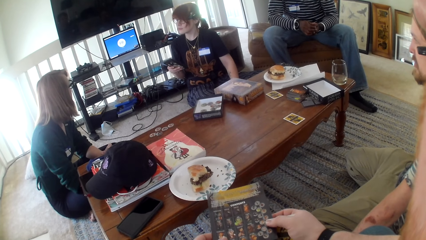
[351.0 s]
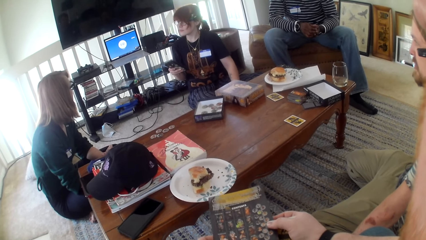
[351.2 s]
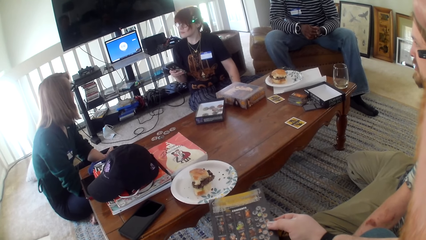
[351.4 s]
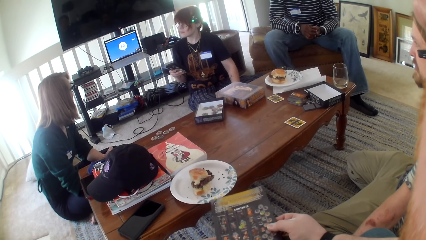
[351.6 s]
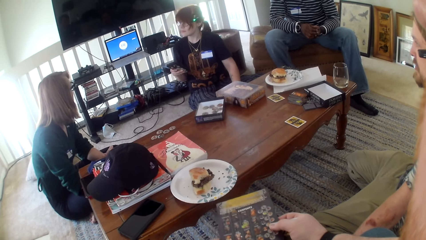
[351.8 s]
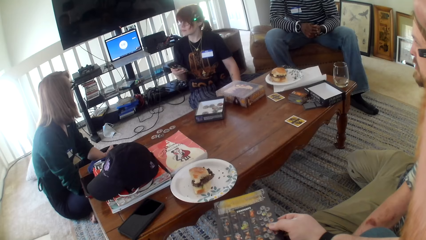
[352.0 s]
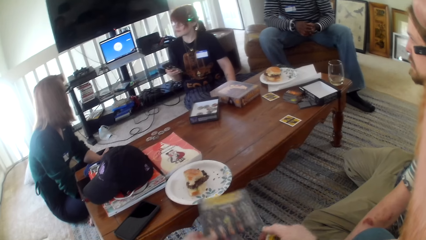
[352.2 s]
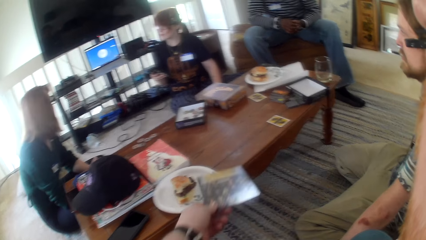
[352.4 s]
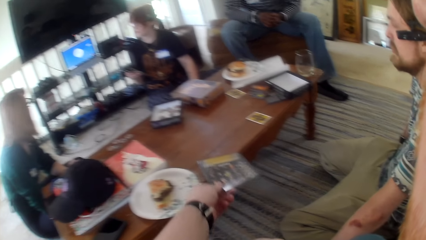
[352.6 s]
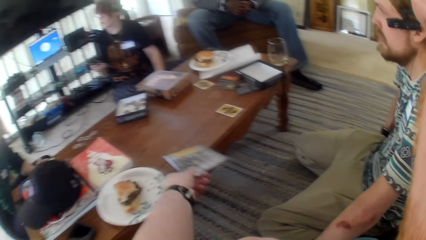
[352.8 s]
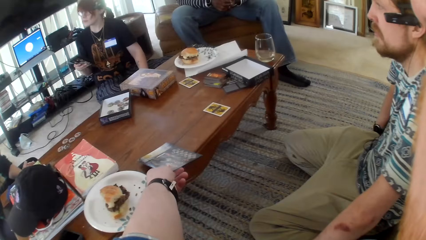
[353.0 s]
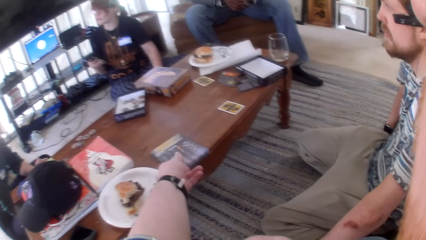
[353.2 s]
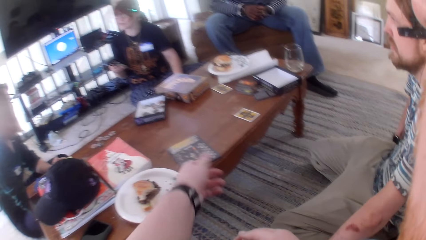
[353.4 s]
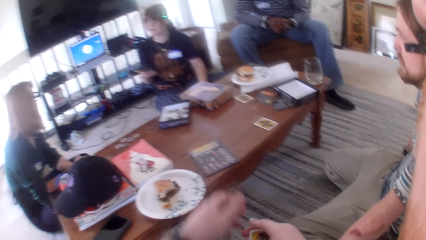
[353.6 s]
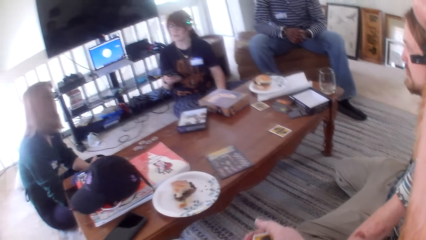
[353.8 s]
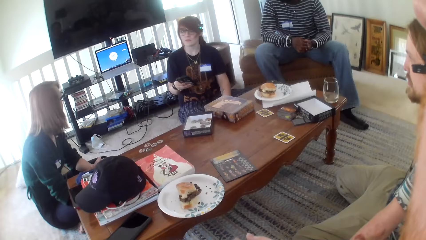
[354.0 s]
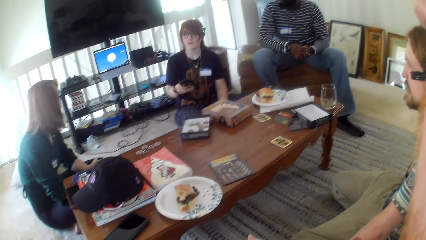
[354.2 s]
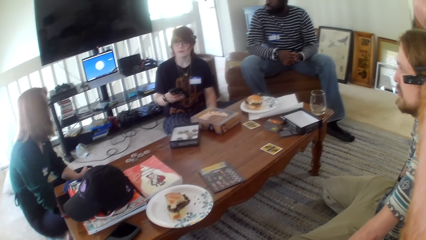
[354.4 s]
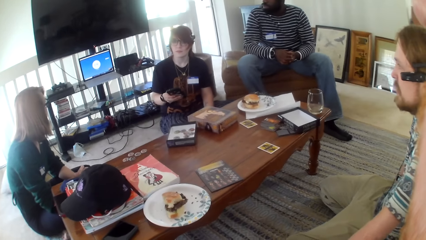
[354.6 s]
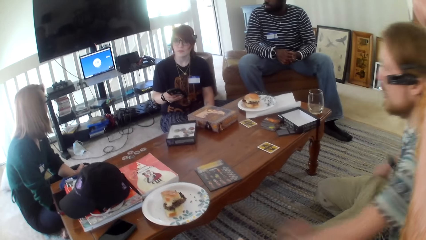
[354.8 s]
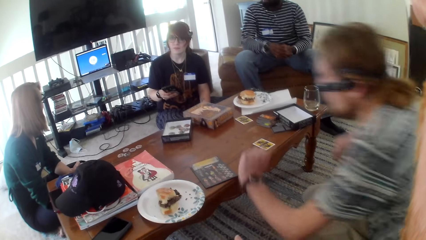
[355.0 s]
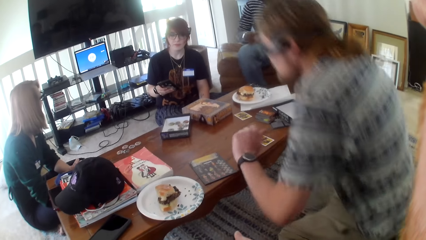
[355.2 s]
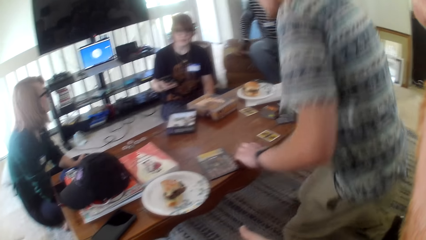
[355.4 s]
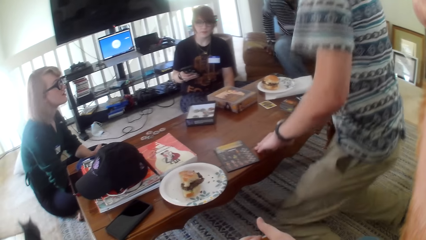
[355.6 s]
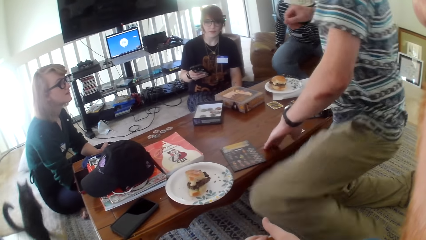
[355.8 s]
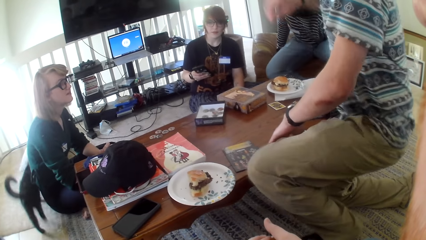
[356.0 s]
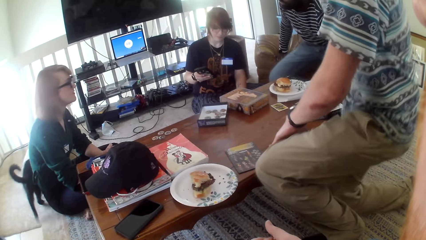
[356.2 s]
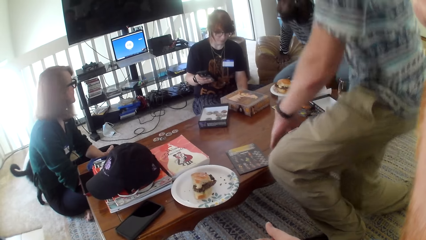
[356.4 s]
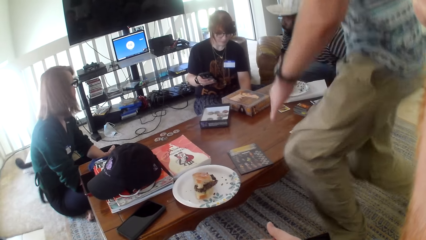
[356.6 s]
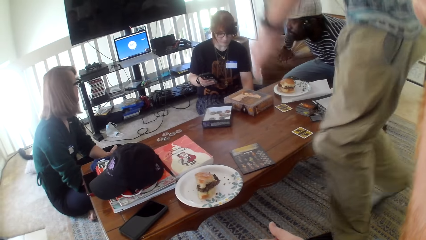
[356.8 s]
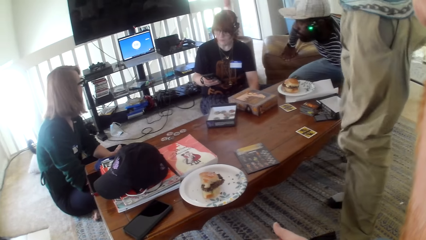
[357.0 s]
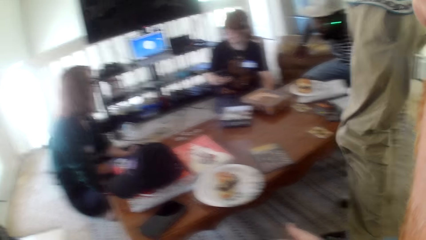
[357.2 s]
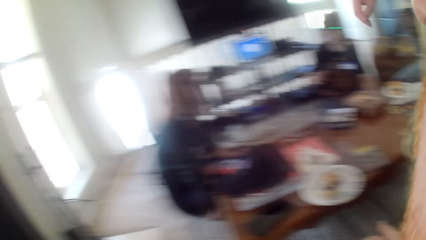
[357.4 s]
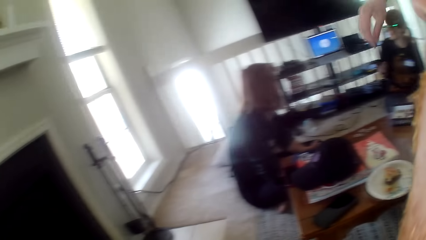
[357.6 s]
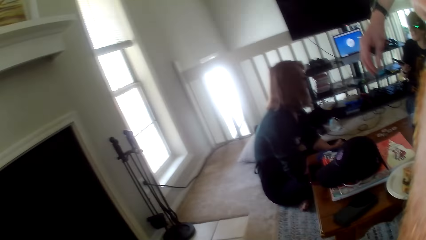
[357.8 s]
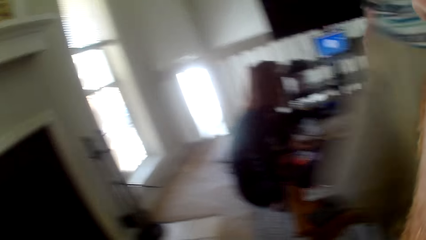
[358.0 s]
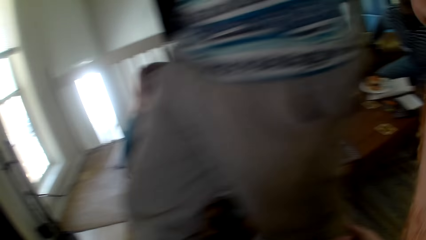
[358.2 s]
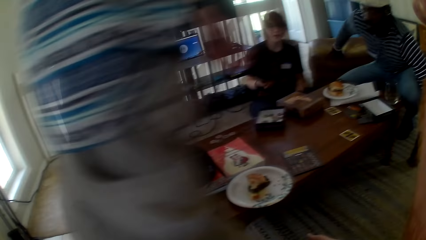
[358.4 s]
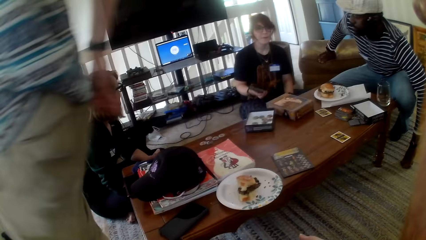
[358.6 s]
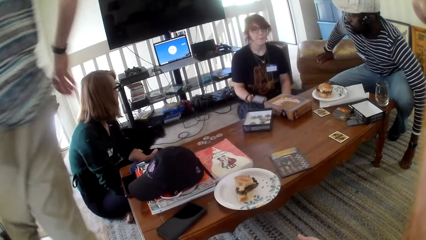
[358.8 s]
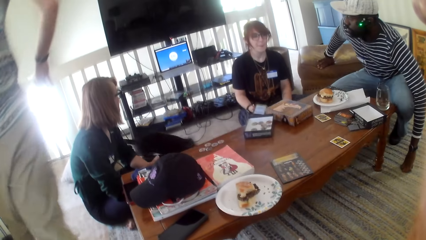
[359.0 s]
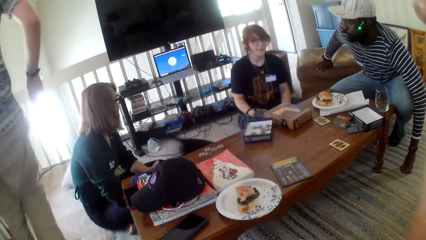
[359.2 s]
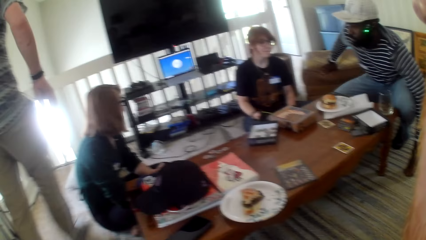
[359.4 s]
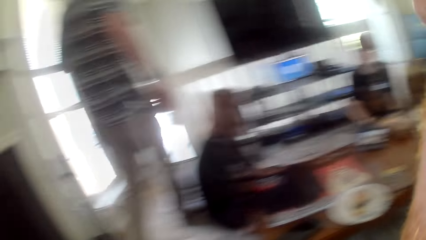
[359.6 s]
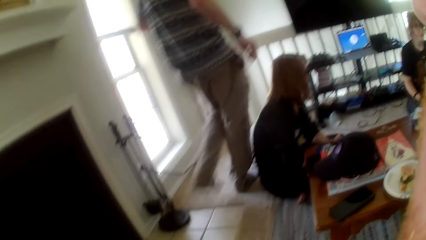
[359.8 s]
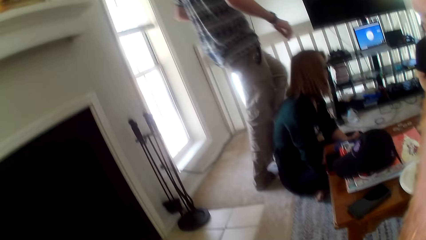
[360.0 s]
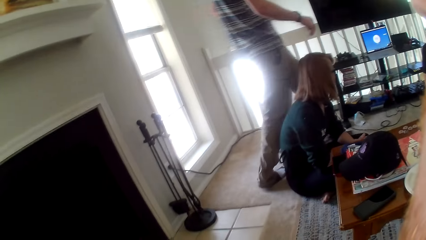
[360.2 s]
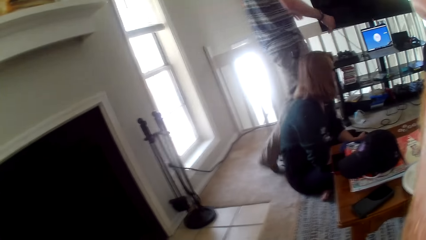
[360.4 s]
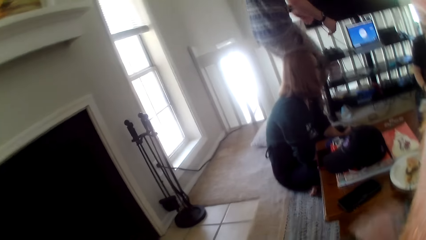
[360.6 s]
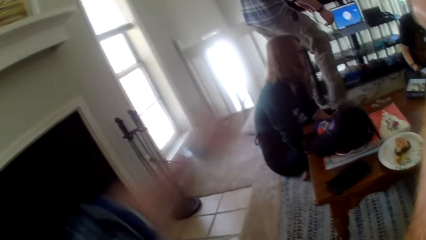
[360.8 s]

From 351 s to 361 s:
The camera wearer puts the paper on the table. A man talks and stands. The man talks and walks around the house.

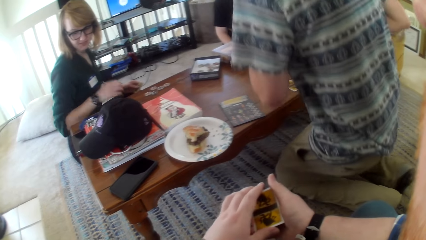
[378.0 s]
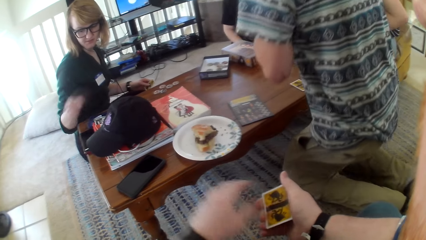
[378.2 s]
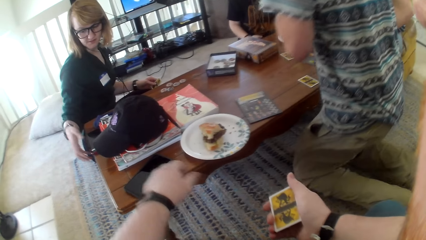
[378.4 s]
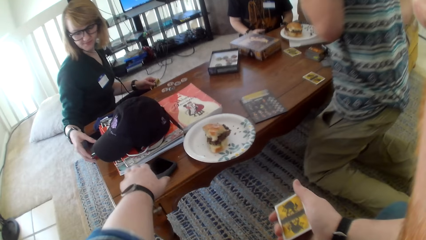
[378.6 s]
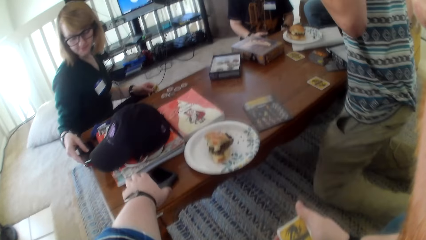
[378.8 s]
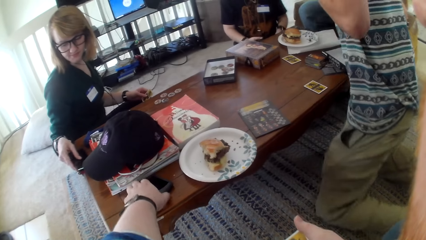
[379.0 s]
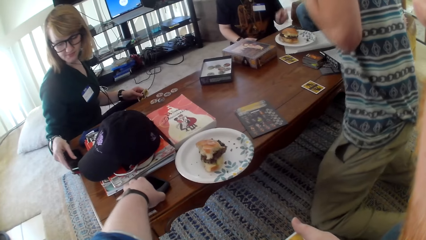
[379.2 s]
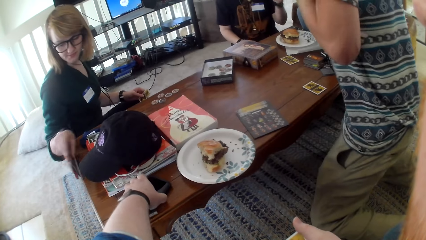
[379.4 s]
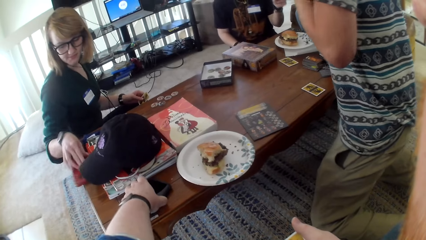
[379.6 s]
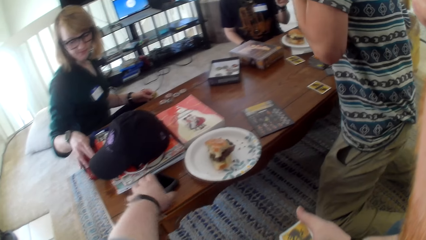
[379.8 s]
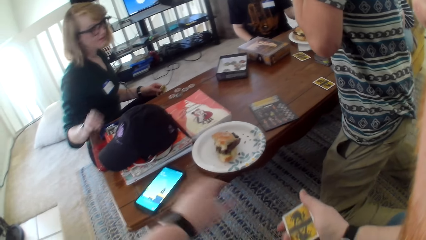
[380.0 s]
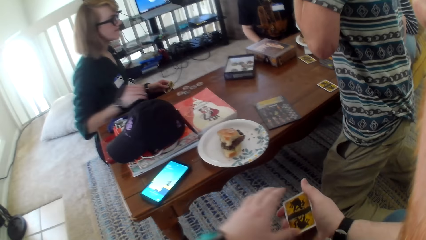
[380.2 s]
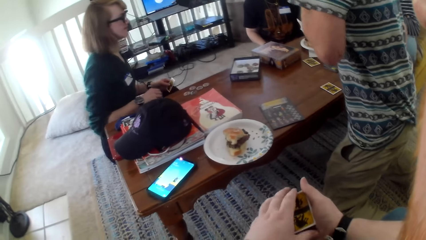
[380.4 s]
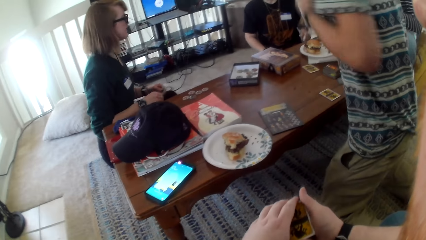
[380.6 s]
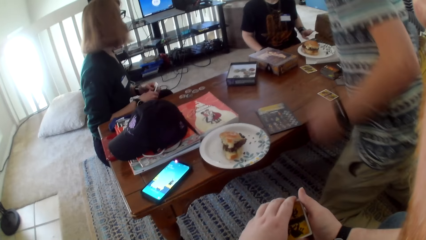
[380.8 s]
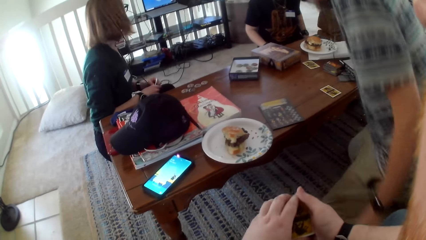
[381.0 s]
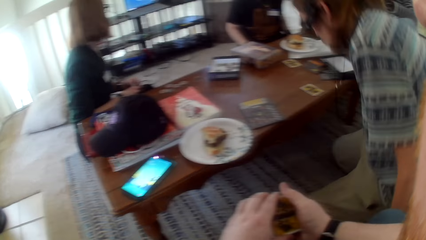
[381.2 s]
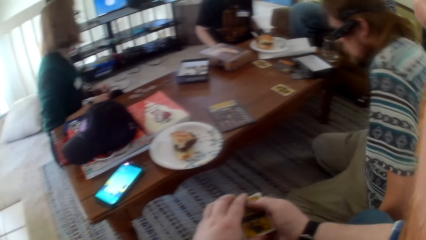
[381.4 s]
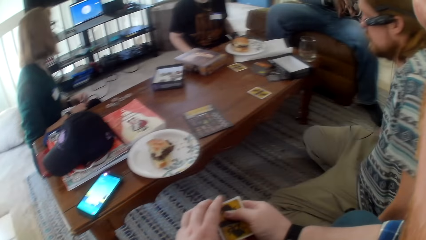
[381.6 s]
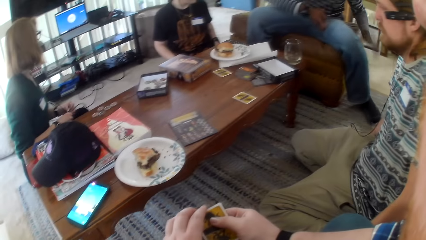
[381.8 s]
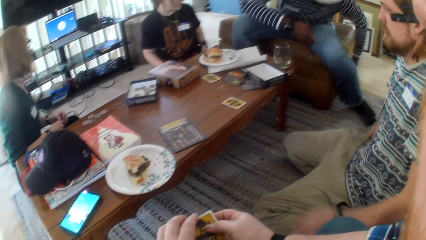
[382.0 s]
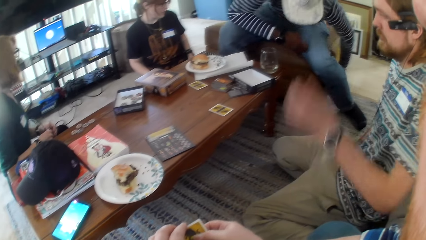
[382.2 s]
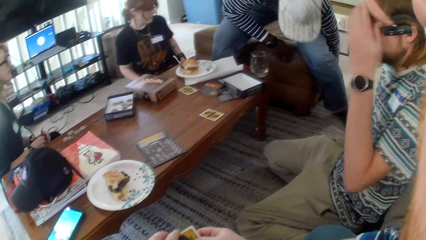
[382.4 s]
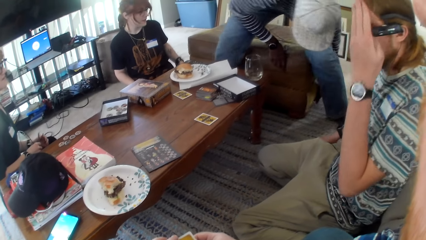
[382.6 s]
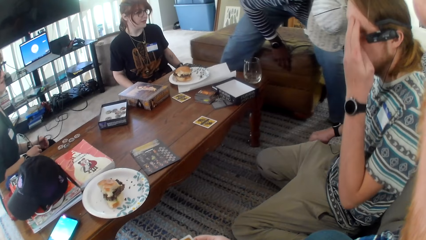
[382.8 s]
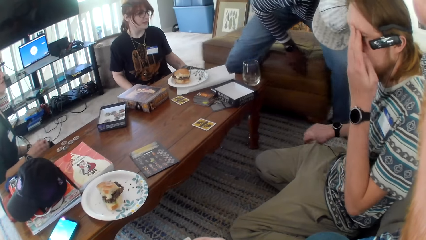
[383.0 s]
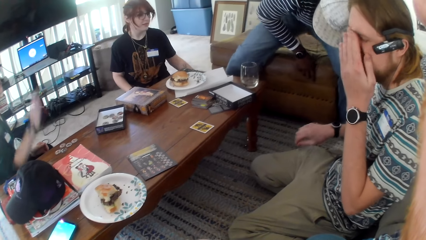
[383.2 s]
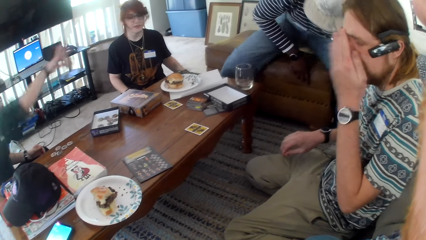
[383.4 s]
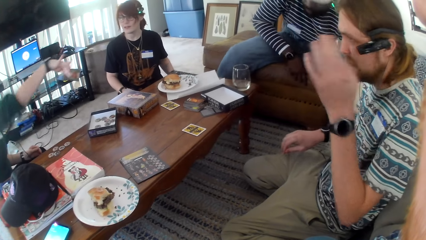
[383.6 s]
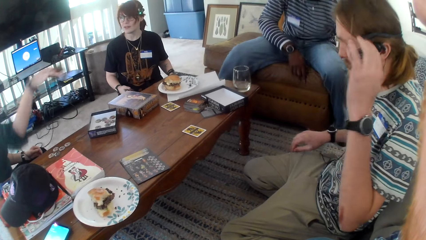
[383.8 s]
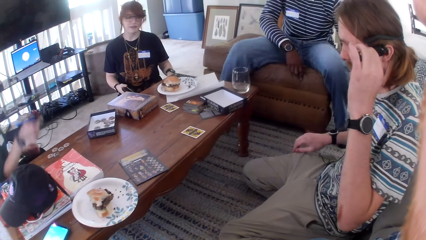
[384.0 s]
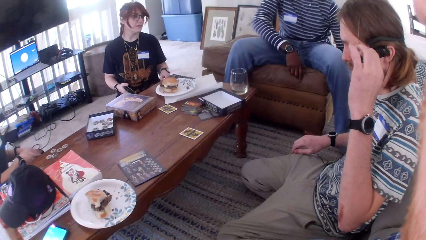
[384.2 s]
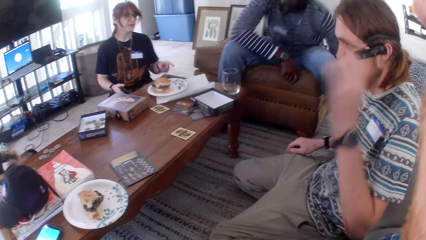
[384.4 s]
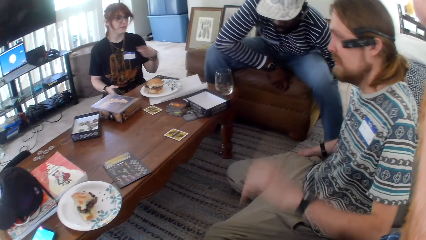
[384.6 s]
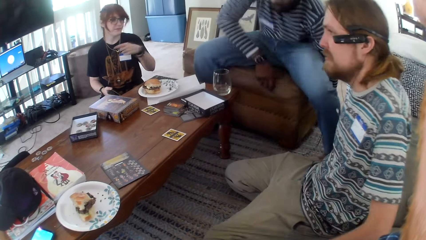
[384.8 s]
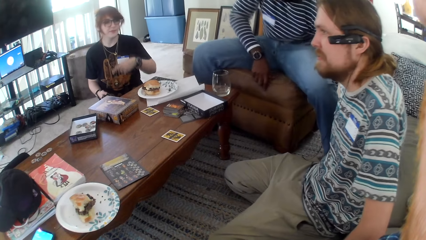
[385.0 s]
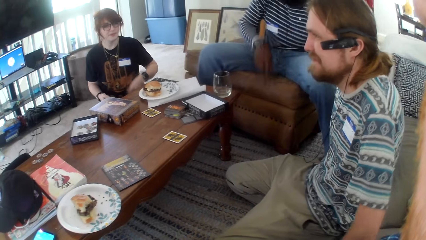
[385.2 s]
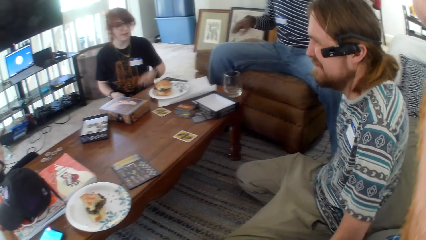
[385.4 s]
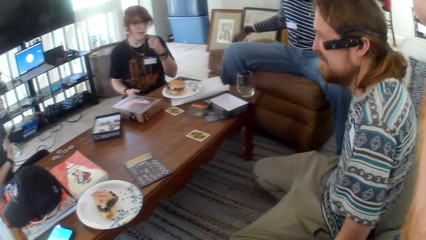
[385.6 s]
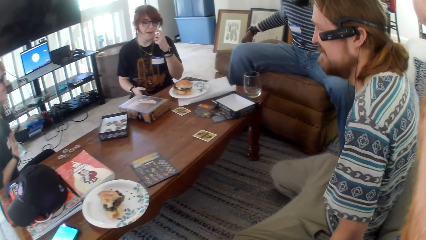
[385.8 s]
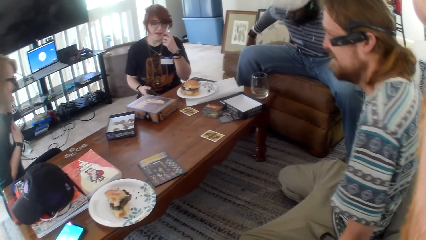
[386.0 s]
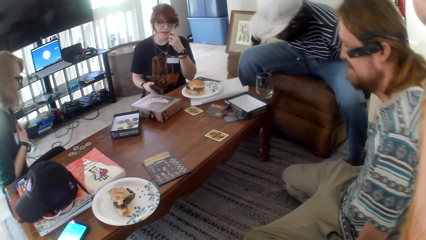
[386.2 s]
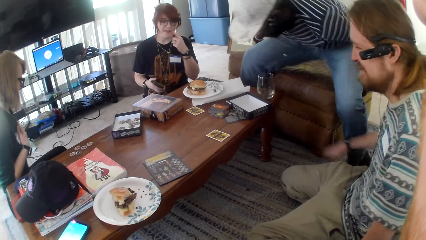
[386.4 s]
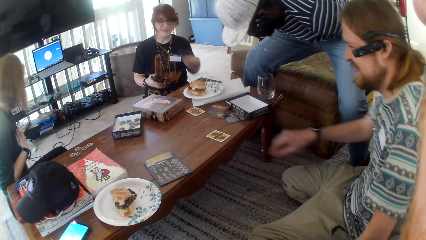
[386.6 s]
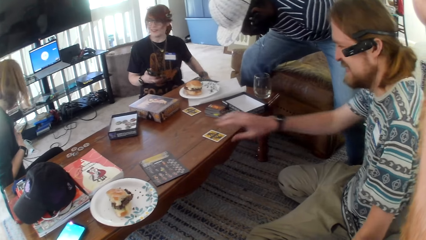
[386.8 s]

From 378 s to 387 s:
The camera wearer holds the card. A man kneels down. The camera wearer touches the phone from the table. A woman flips the phone on the table. The camera wearer holds the card. The man sits on his knee. Another man stands, moves the bench and sits. The woman moves her hand and talks. A man talks.
